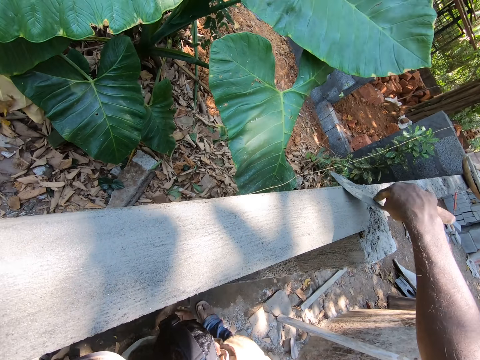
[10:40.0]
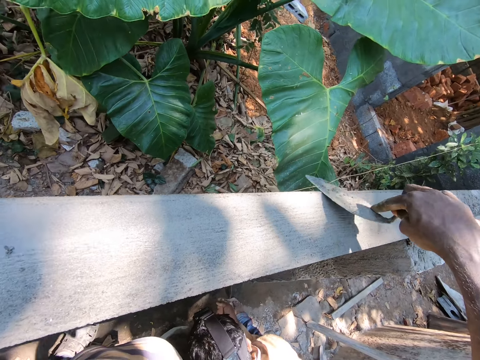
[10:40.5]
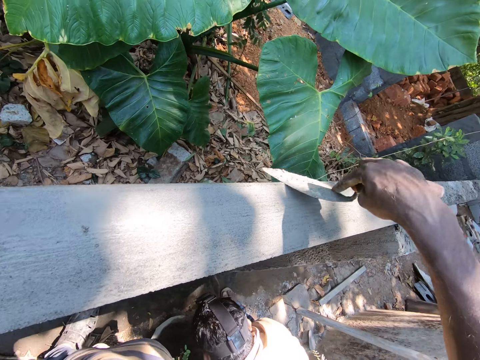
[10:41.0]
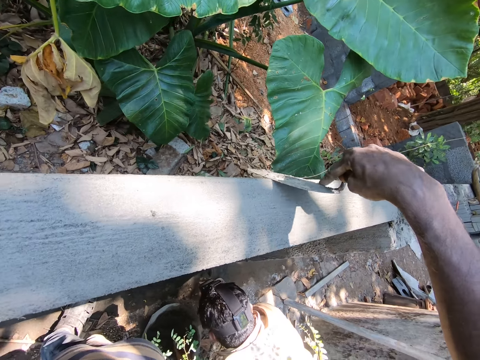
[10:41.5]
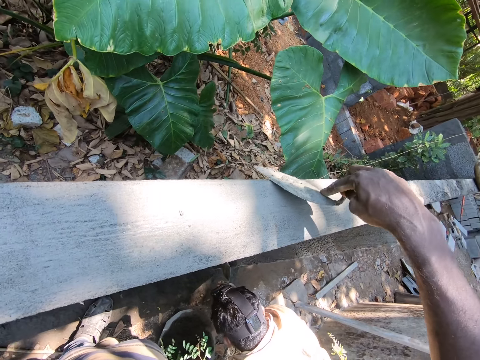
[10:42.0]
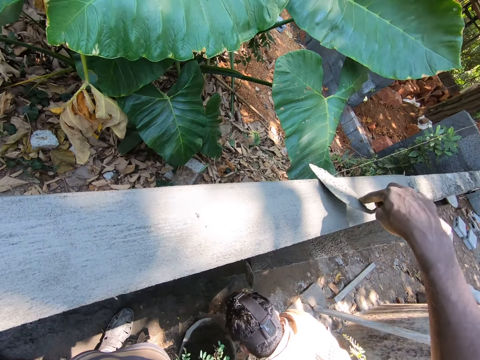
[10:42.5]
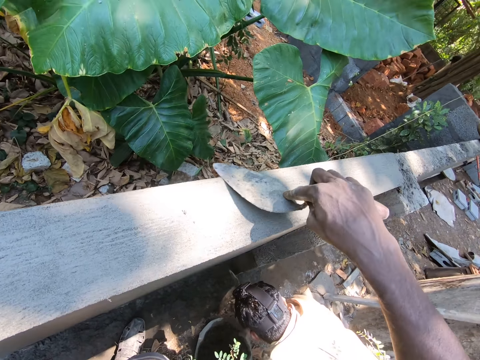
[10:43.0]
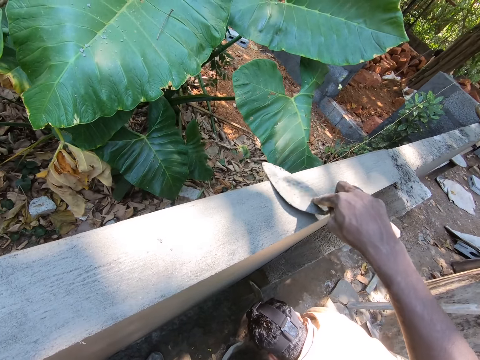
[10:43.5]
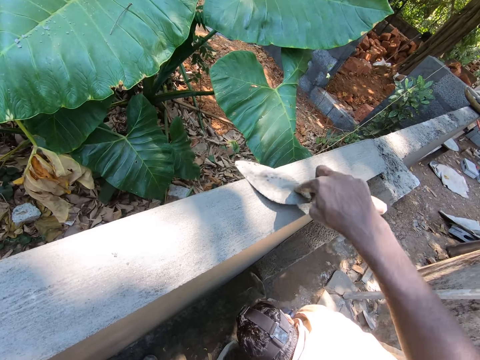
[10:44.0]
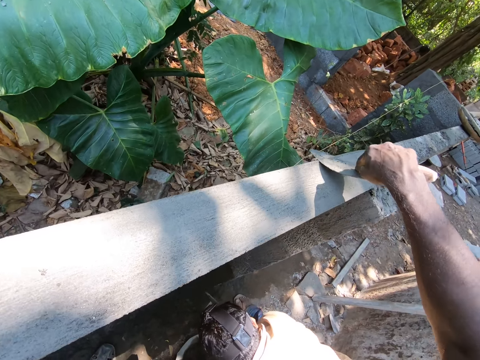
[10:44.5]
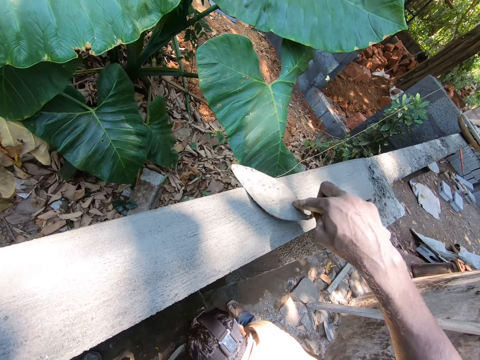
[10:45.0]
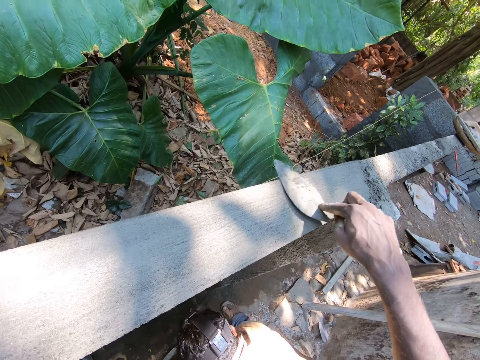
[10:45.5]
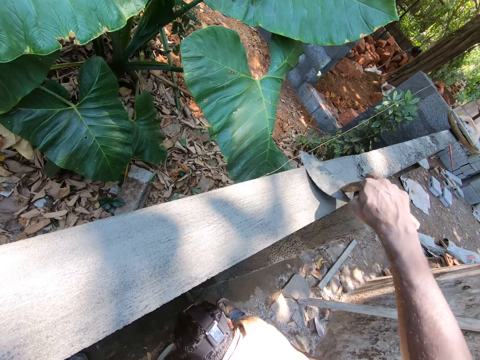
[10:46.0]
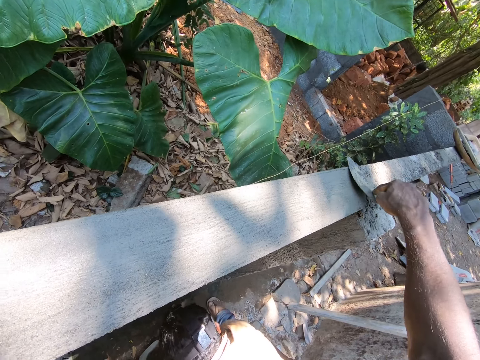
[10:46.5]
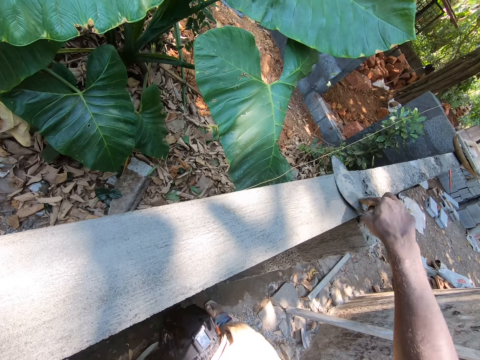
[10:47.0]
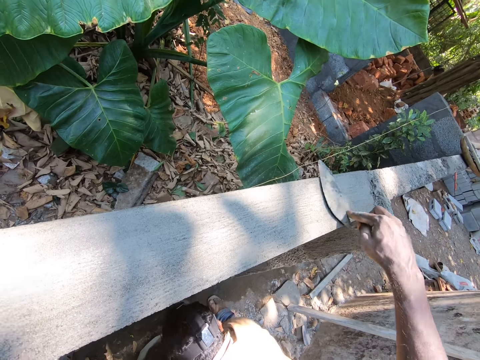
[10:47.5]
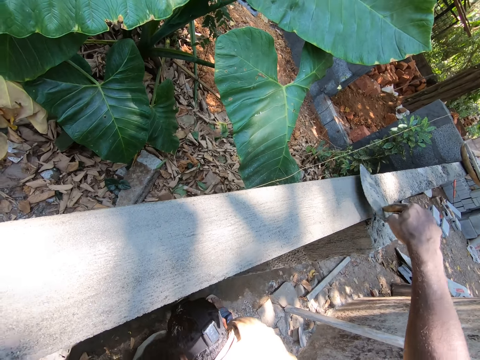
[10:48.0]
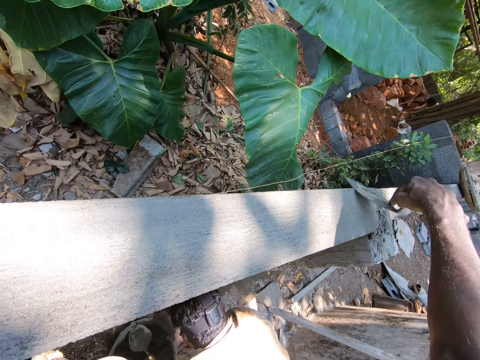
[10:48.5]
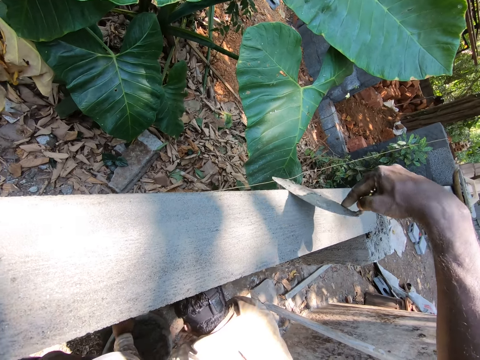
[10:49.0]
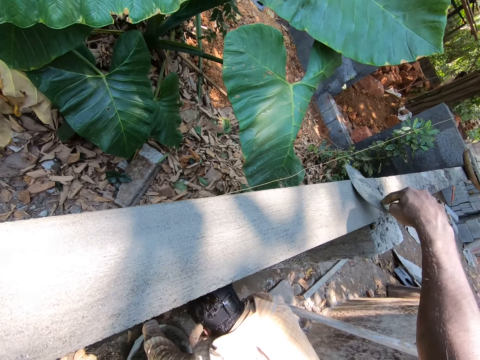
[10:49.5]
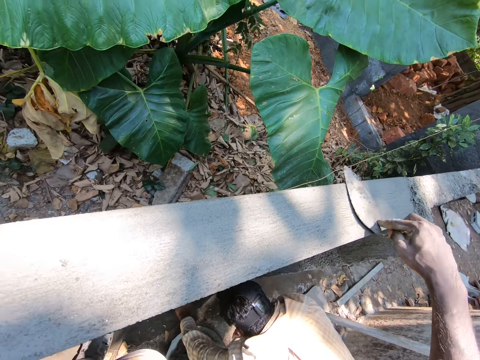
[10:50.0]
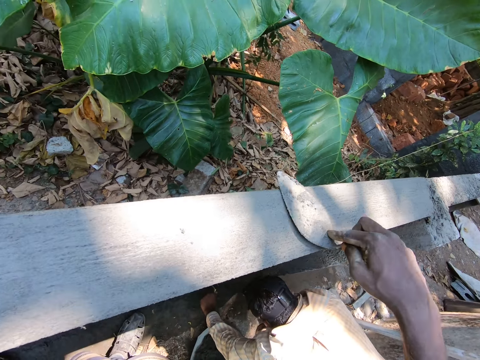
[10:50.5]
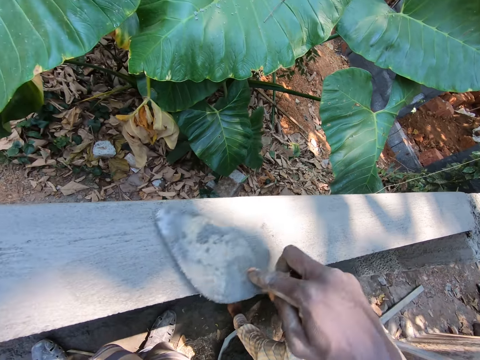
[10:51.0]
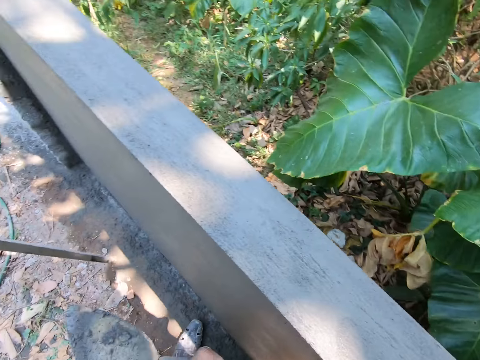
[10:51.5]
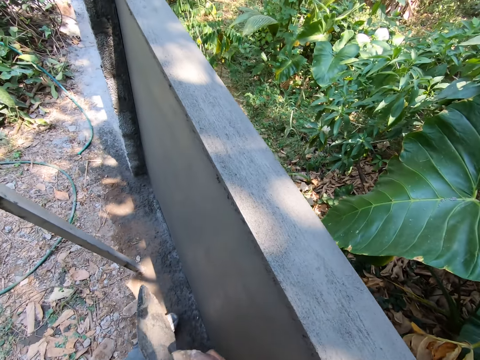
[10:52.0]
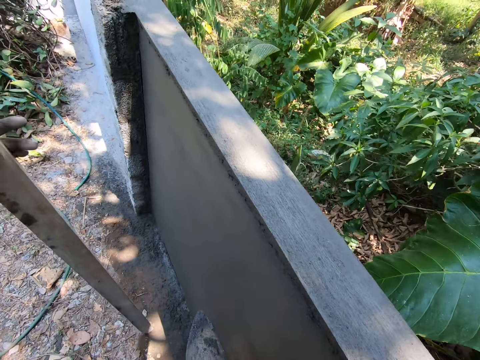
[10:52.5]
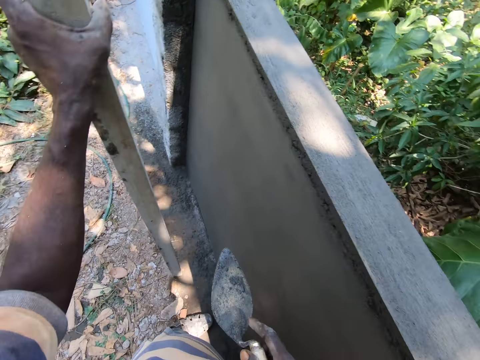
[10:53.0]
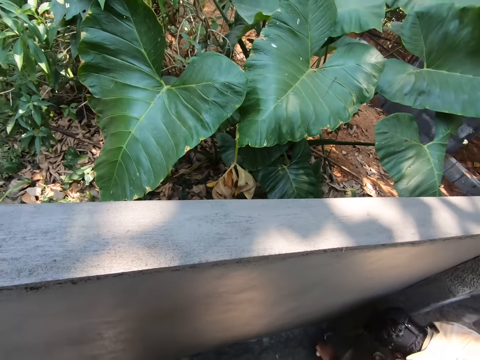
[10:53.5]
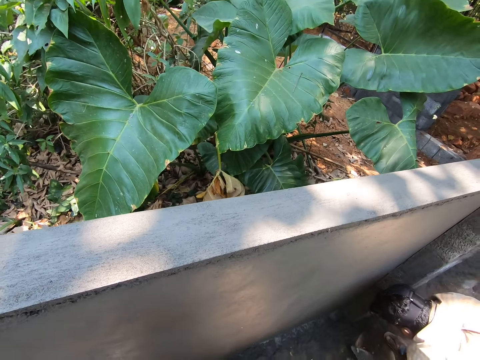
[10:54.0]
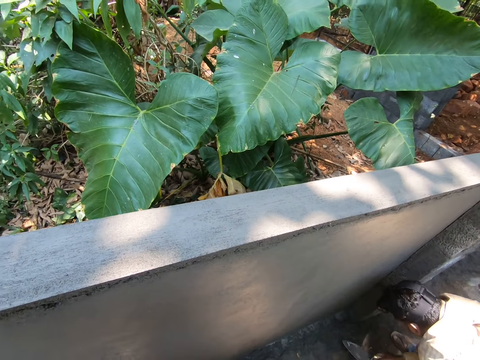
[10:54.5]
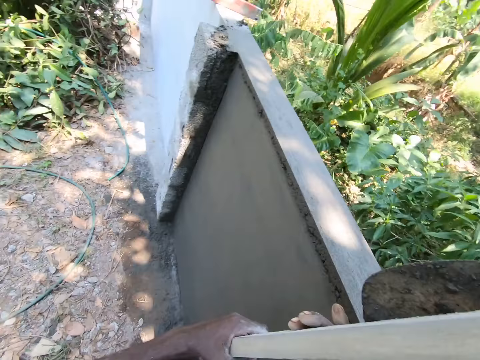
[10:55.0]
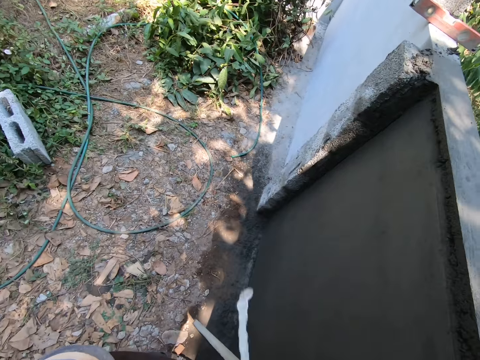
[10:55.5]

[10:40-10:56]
The camera wearer turns to the side. They look around in the compound. They hold a piece of lumber with the left hand. They turn to the side. They look around in the compound. A man plasters a wall with a trowel.

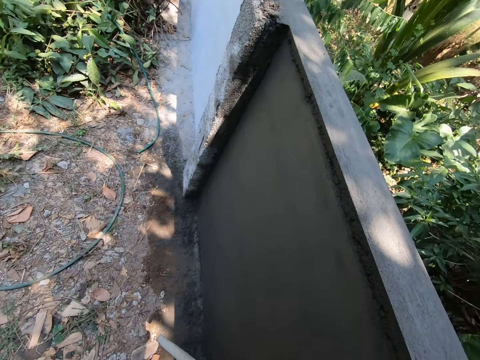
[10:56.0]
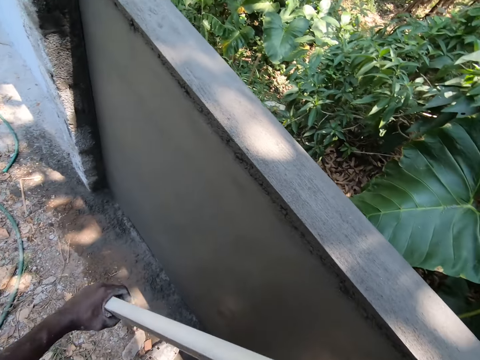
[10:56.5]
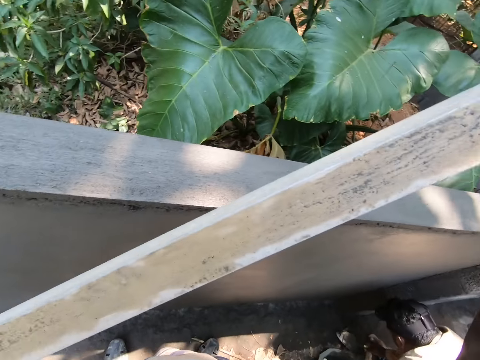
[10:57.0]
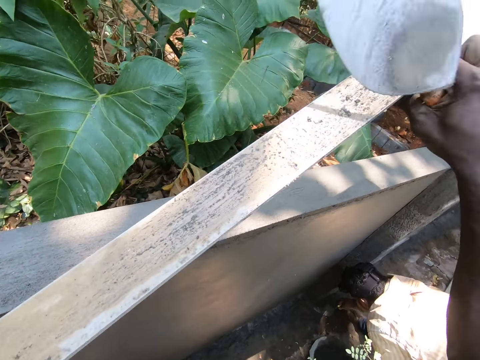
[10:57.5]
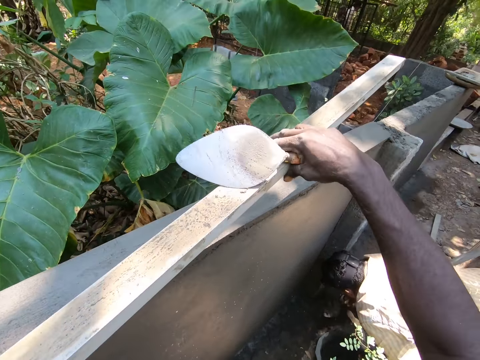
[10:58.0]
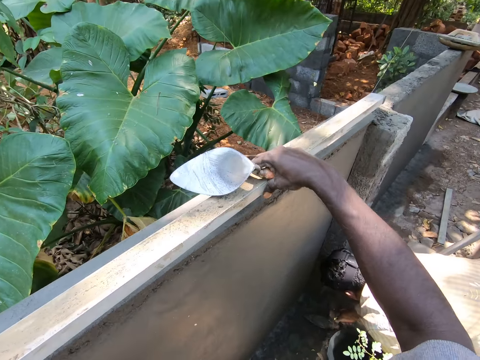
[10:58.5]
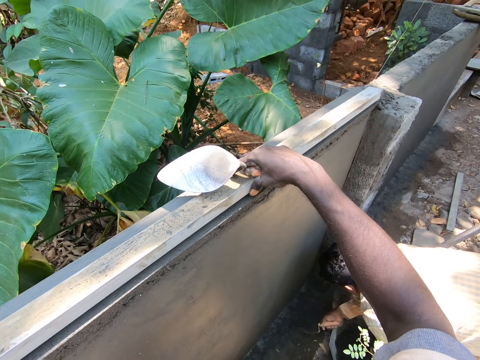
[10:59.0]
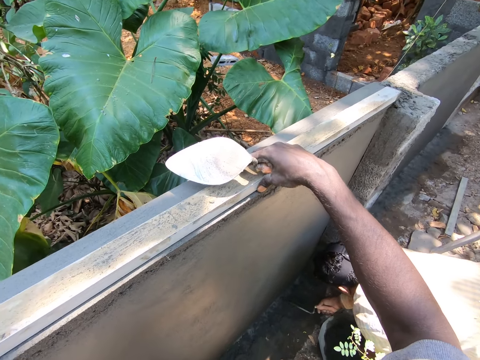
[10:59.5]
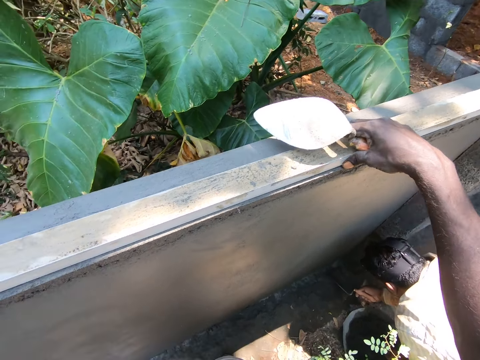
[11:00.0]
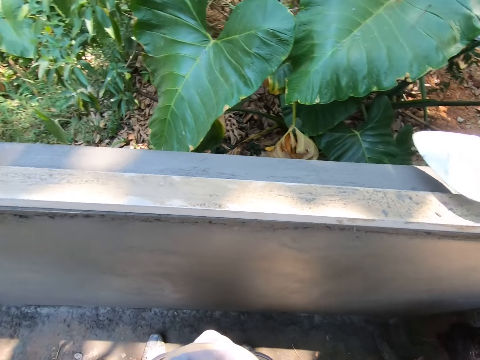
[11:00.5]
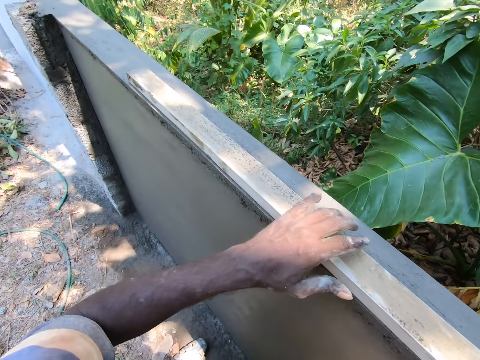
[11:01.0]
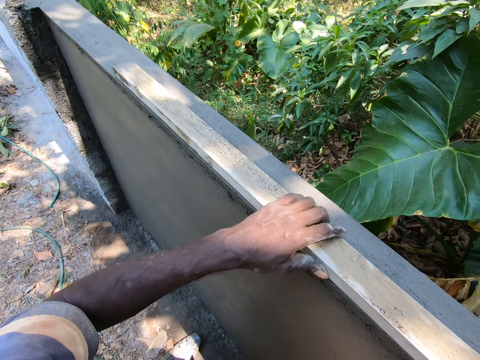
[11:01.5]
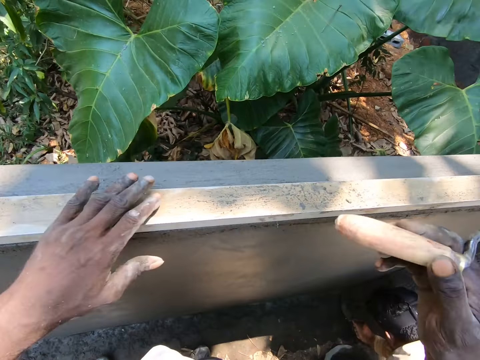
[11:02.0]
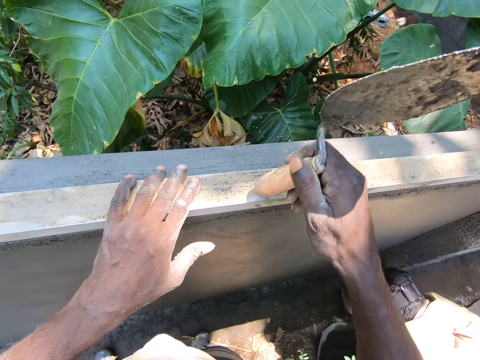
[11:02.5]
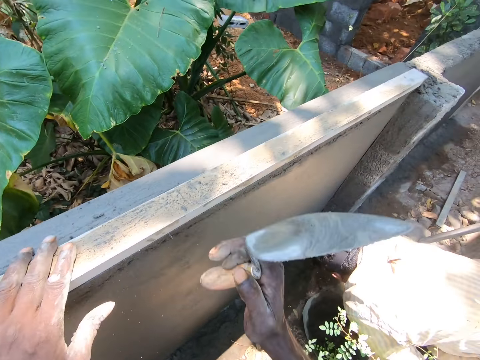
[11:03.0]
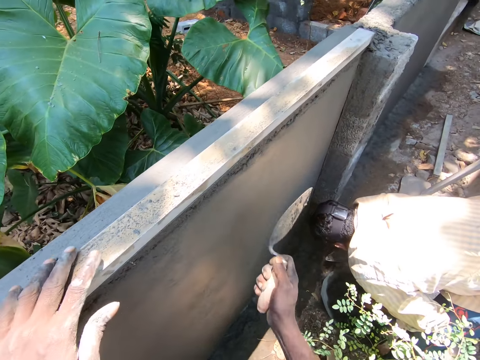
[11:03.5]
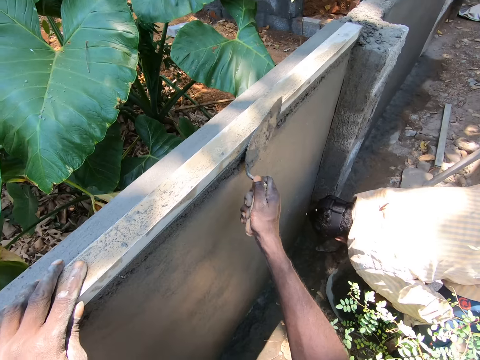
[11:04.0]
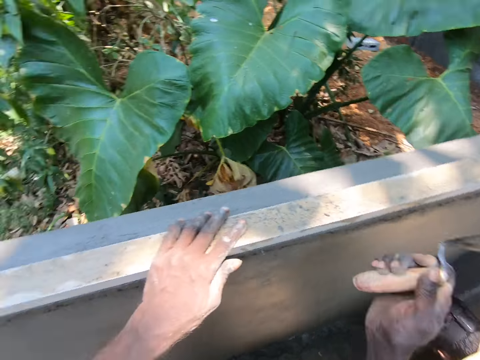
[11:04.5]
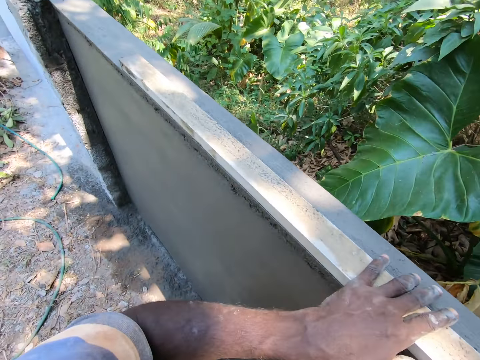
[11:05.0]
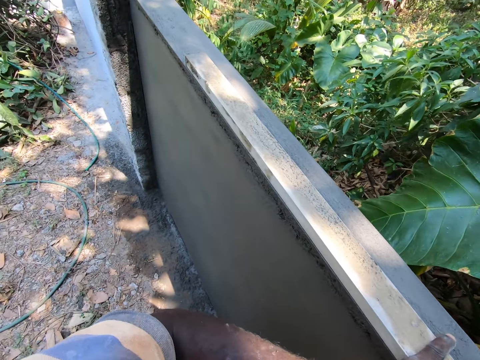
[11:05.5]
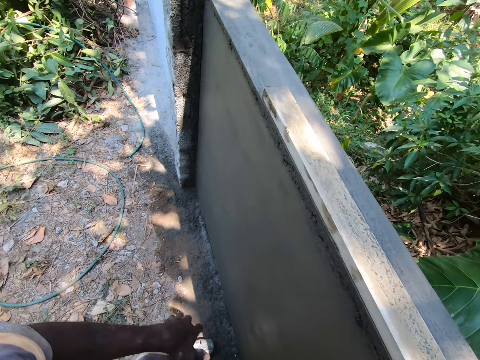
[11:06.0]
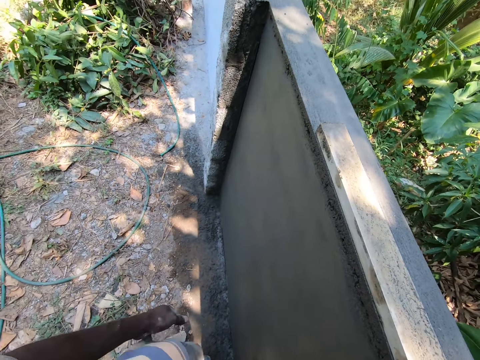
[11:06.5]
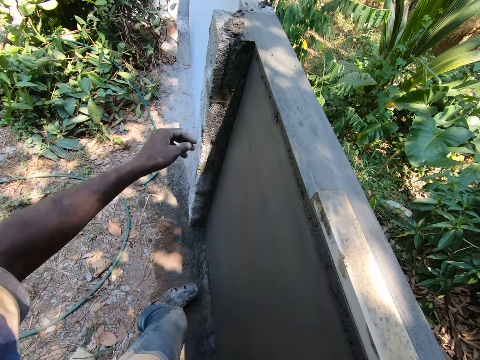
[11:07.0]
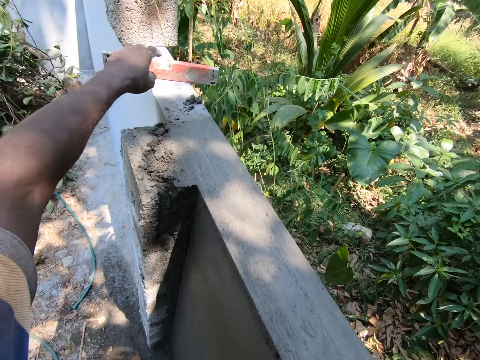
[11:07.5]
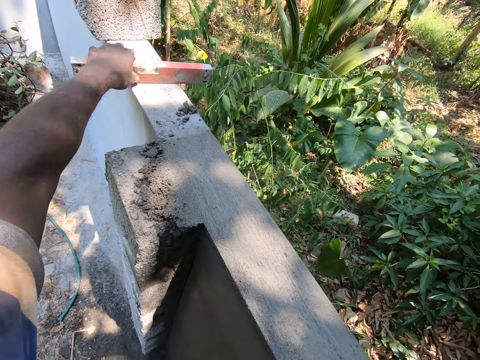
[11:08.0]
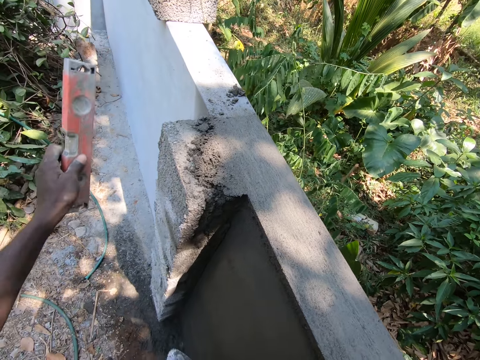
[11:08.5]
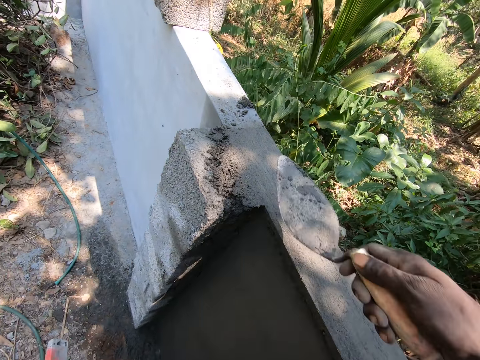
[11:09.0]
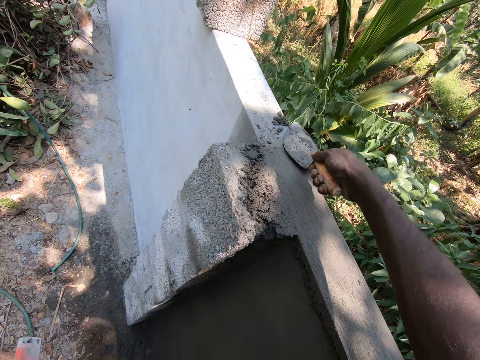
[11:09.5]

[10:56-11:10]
The camera wearer holds a piece of lumber with both hands. A man plasters a wall with a trowel. The camera wearer places the piece of lumber on the concrete wall. They turn to the side. They look around in the compound. They hit the wood on the concrete wall with a plastering trowel. They adjust the piece of lumber with a trowel. They look around in the compound. They adjust the piece of lumber with the trowel. The man plasters the wall with a trowel. The camera wearer turns to the side. They look around in the compound. They hold the wood on the concrete wall. They walk around. They pick a spirit level gauge with the left hand. They hold the spirit level. They plaster the wall with the plastering trowel.
